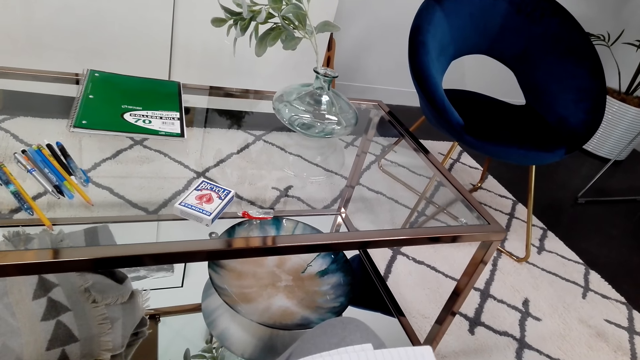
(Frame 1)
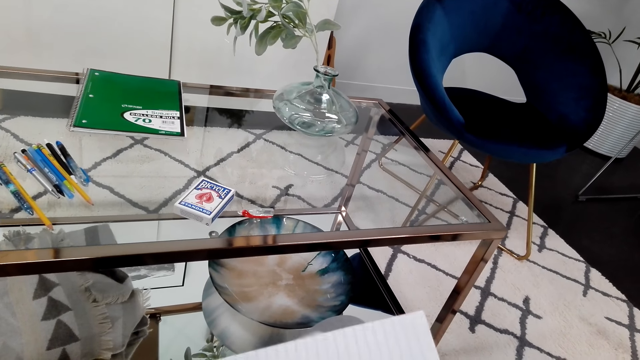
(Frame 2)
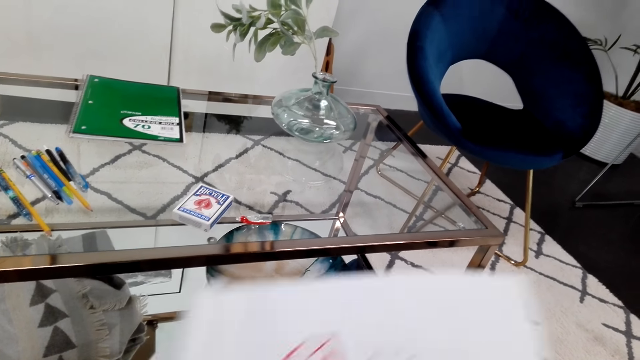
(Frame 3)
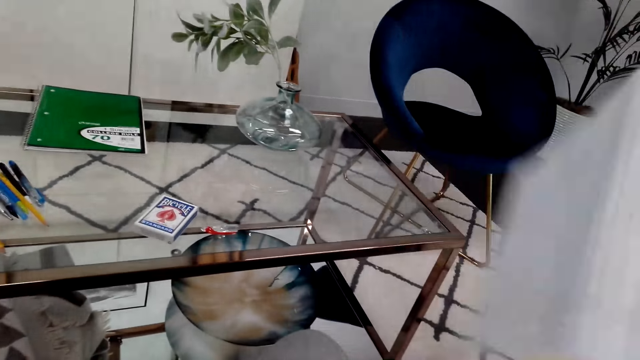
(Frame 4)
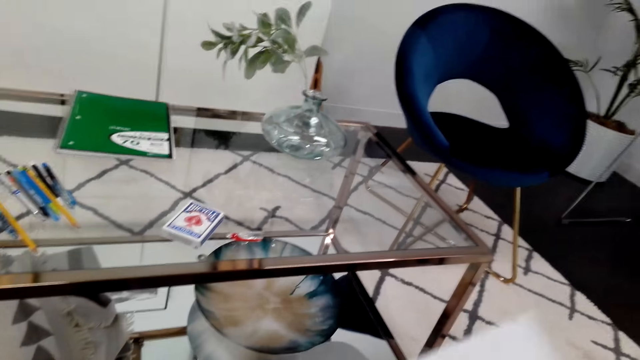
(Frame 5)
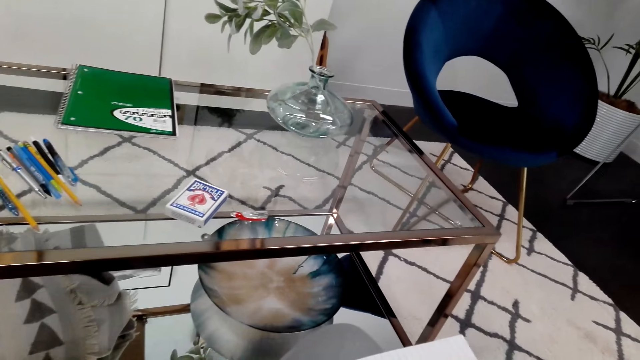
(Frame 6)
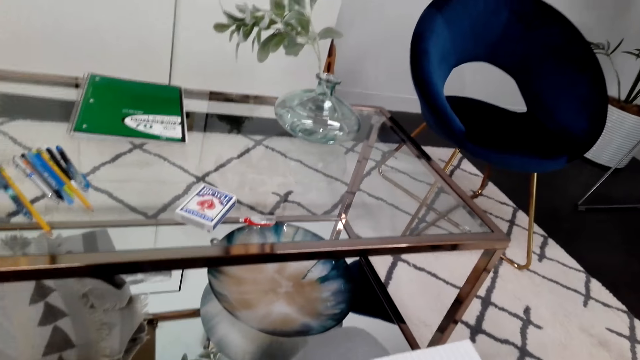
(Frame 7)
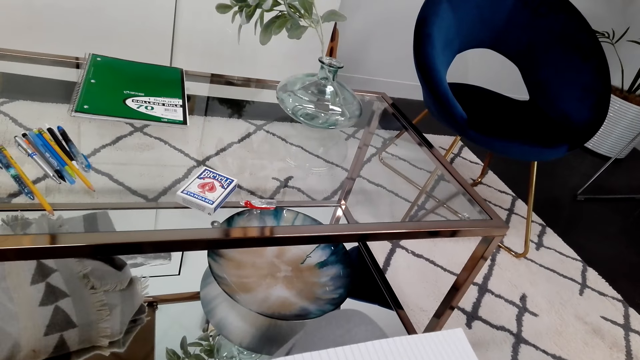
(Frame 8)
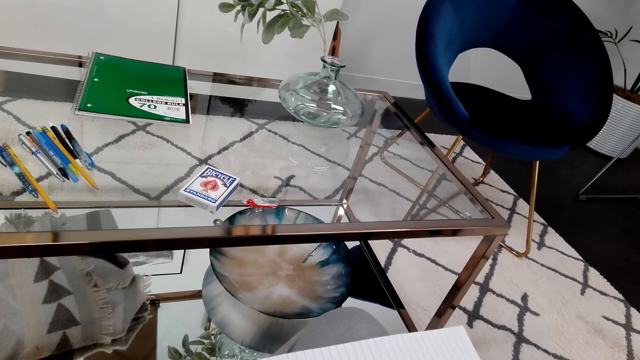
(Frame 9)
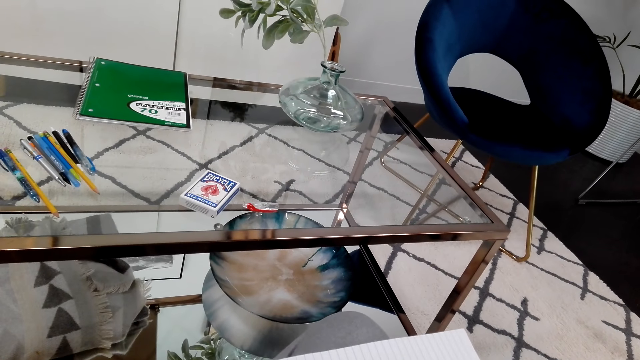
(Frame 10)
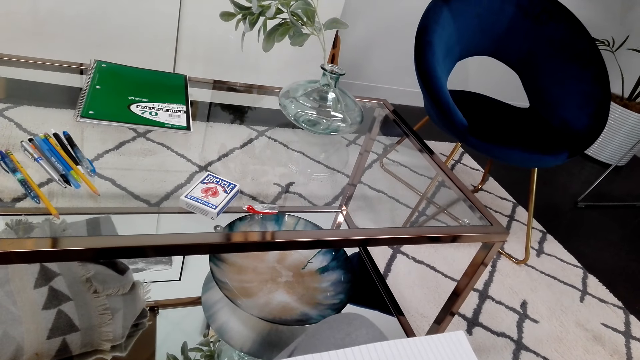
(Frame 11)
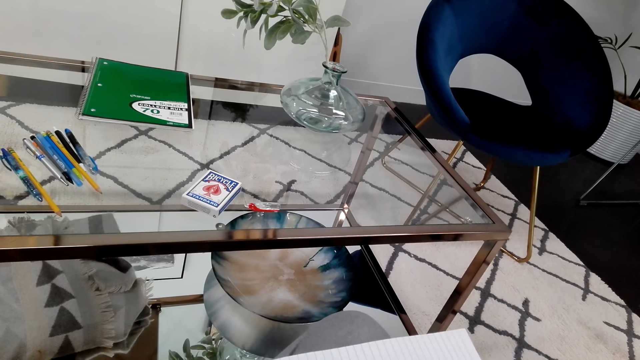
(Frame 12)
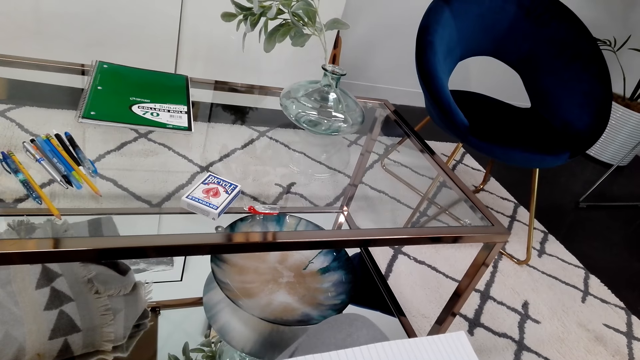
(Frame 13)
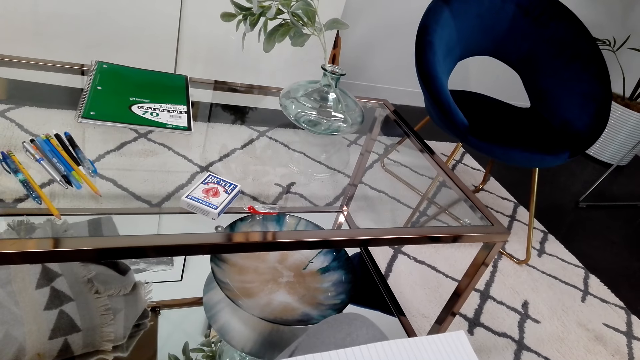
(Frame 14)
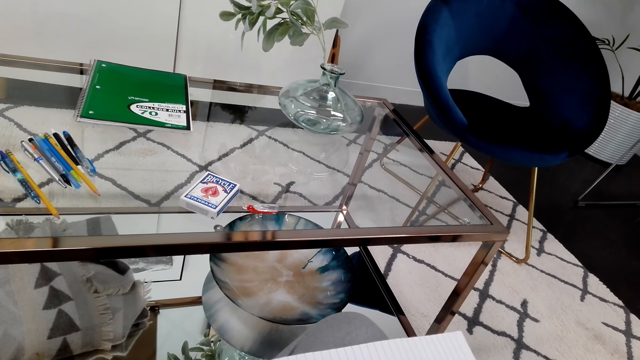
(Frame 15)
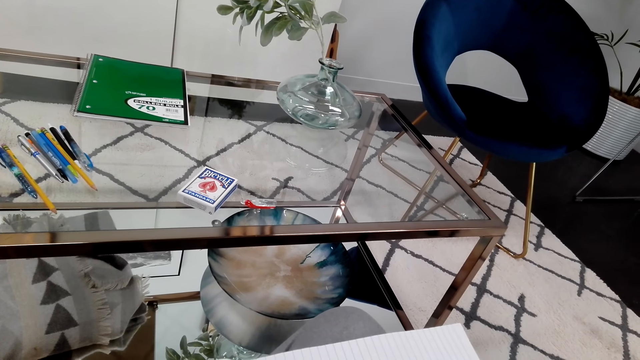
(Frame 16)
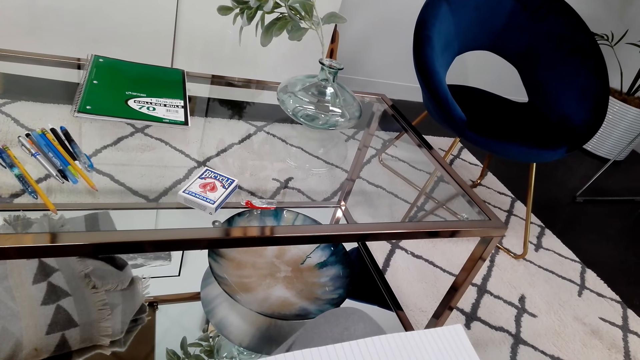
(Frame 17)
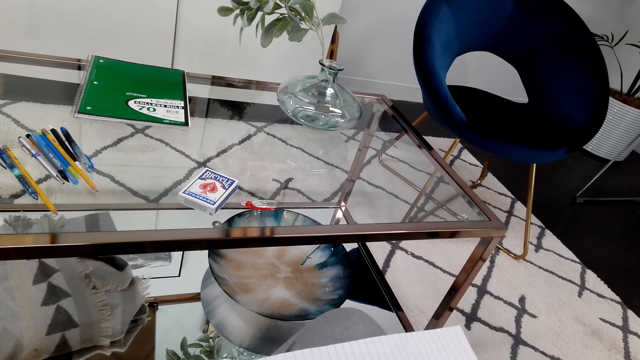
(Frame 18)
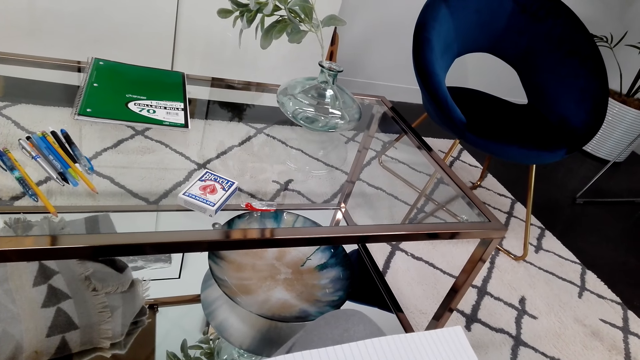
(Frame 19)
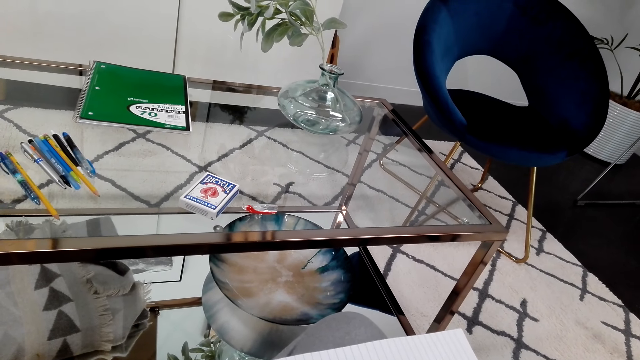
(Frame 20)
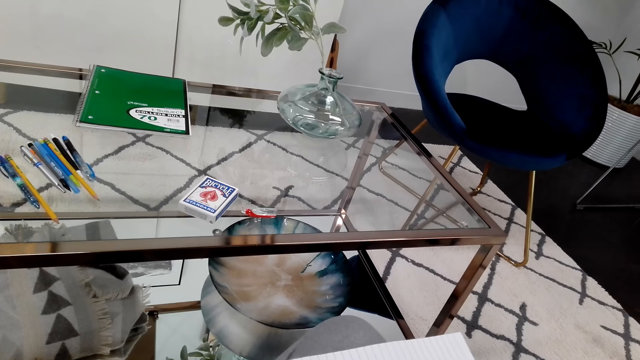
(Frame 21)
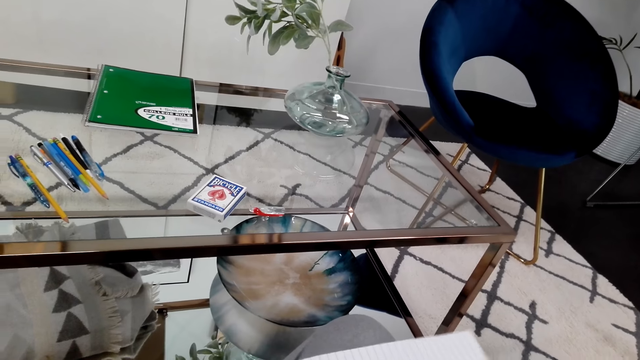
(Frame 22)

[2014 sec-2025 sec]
The camera wearer lifts the book. They write on the book. They stare around.

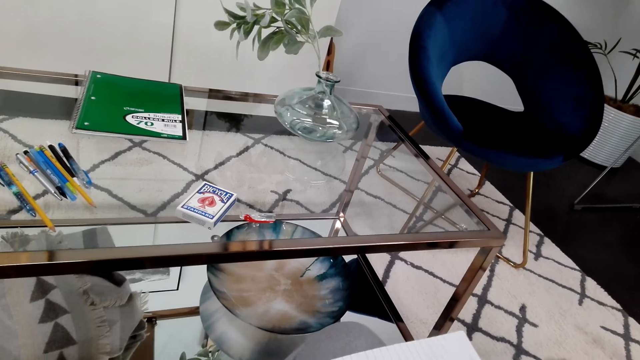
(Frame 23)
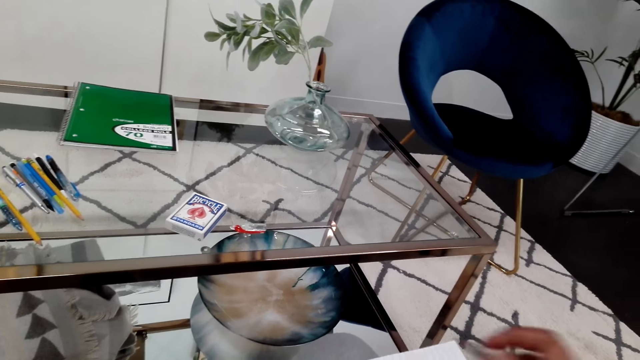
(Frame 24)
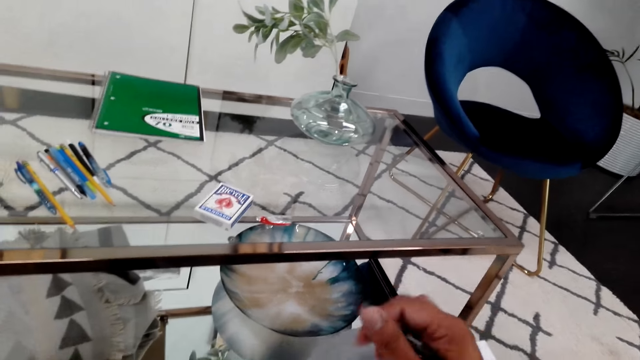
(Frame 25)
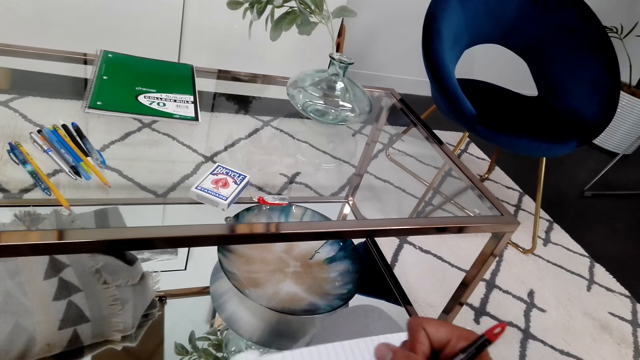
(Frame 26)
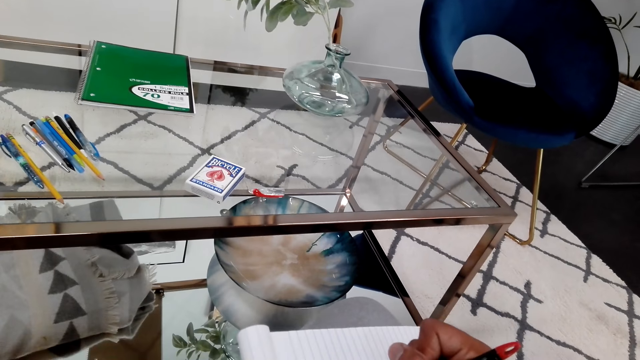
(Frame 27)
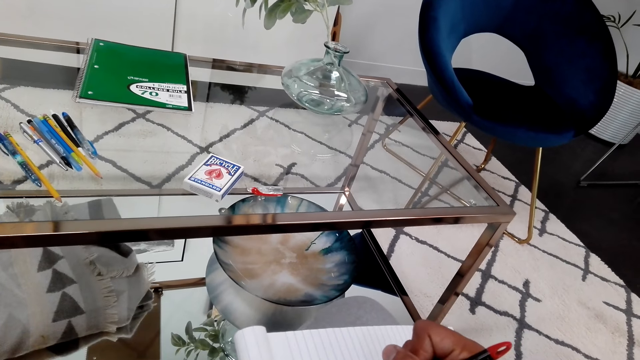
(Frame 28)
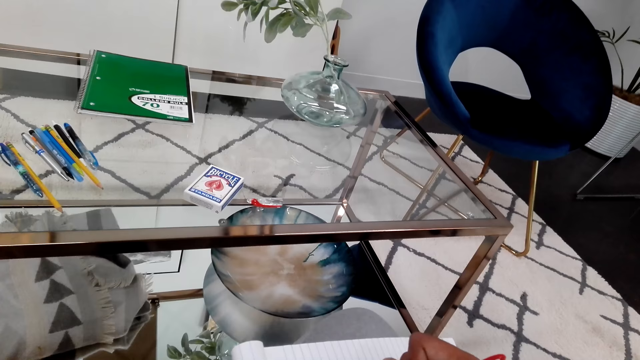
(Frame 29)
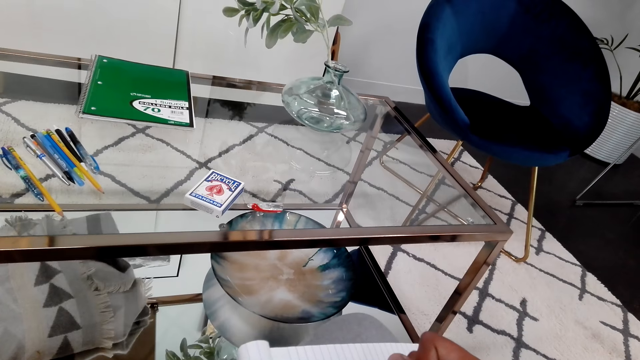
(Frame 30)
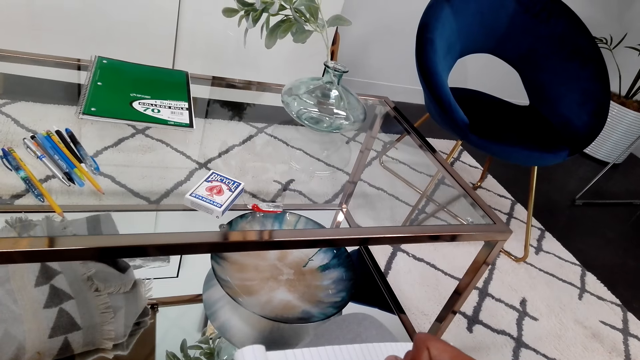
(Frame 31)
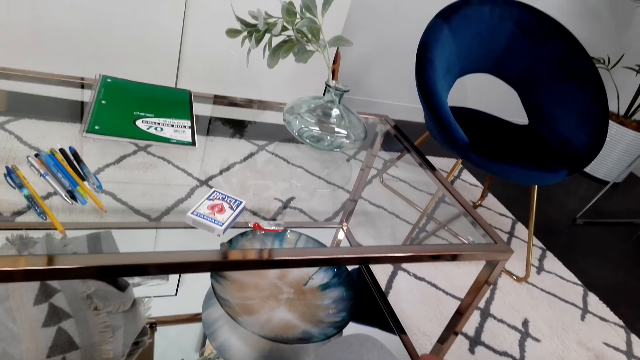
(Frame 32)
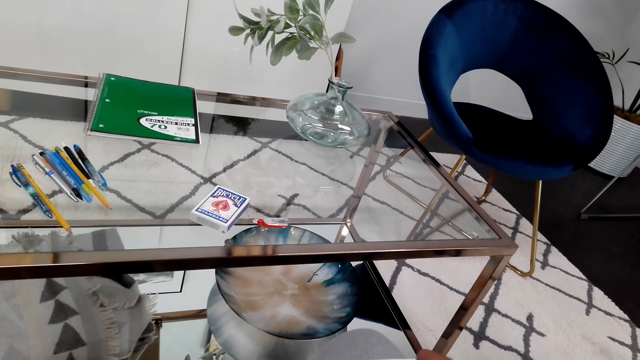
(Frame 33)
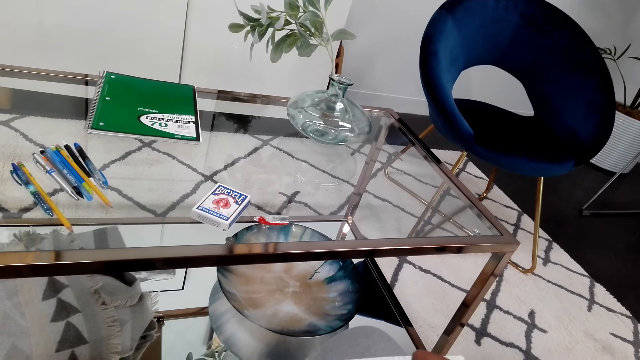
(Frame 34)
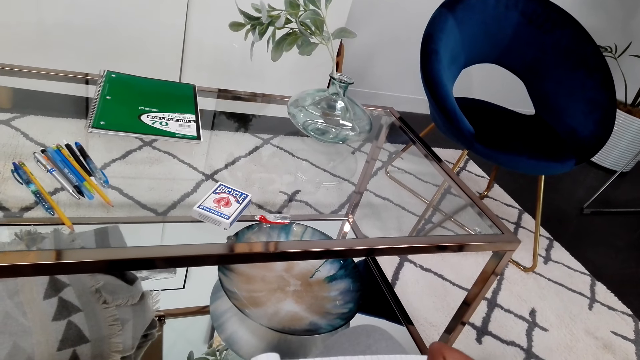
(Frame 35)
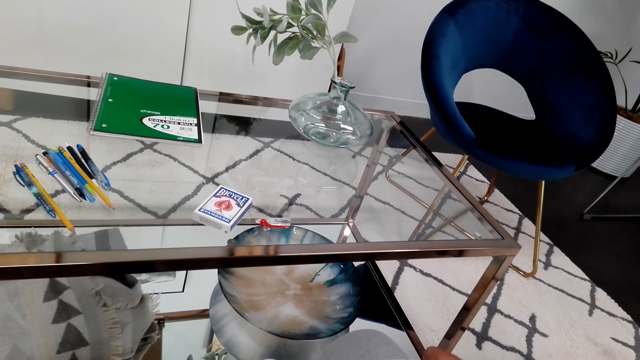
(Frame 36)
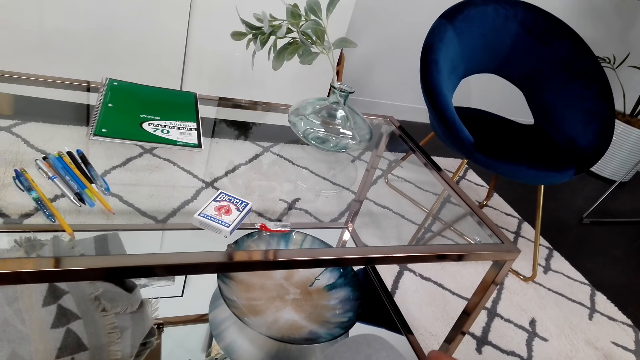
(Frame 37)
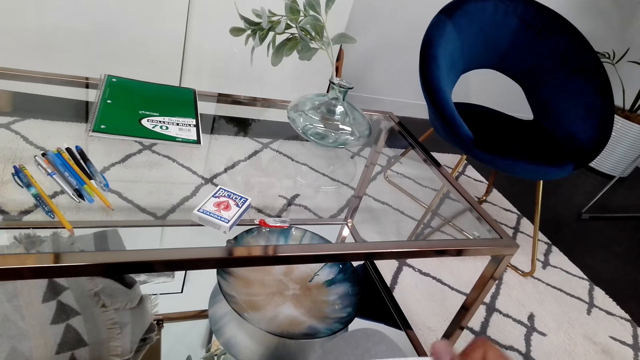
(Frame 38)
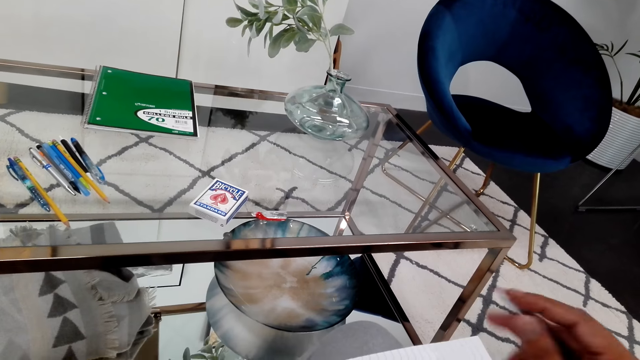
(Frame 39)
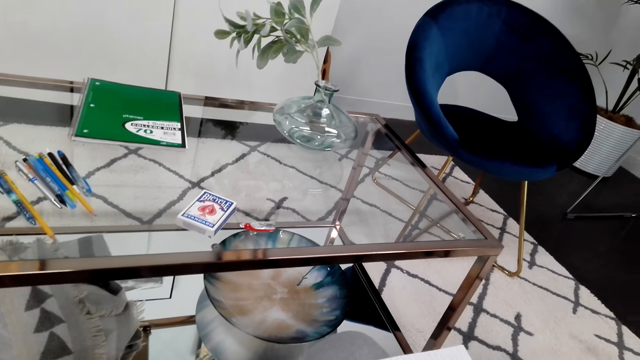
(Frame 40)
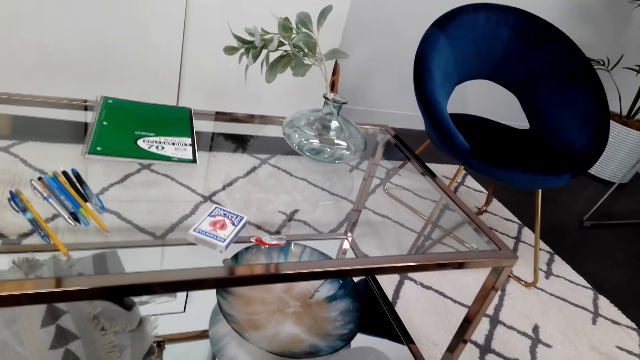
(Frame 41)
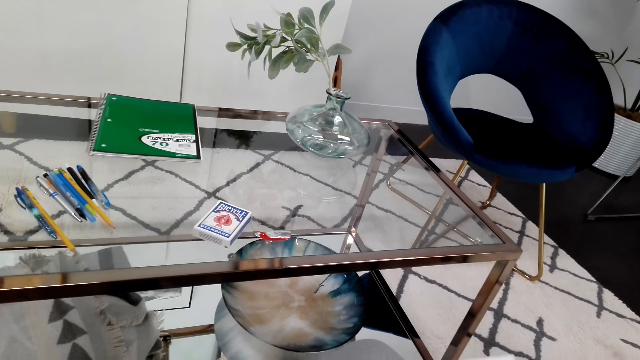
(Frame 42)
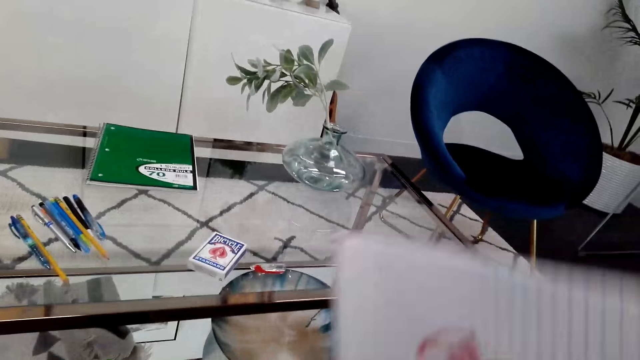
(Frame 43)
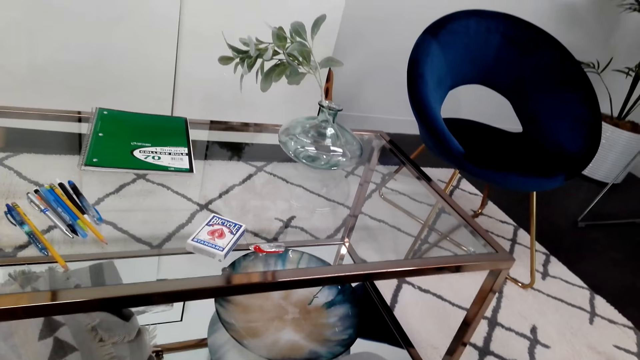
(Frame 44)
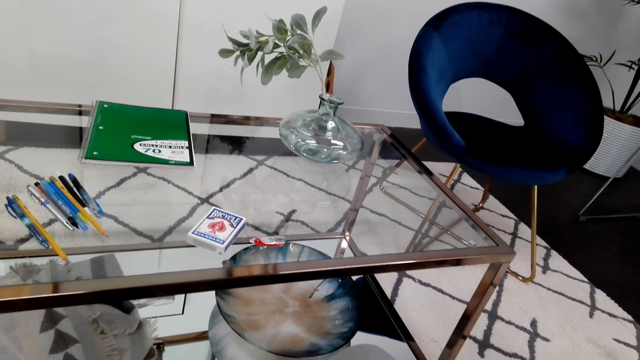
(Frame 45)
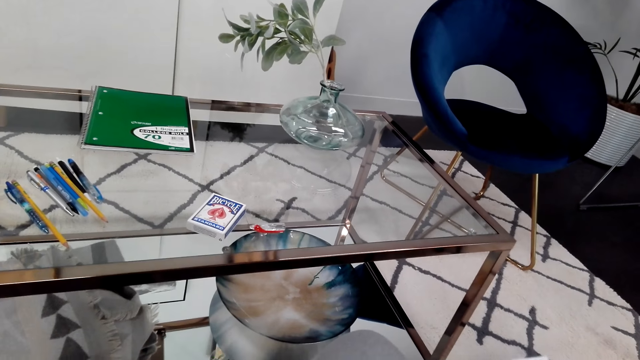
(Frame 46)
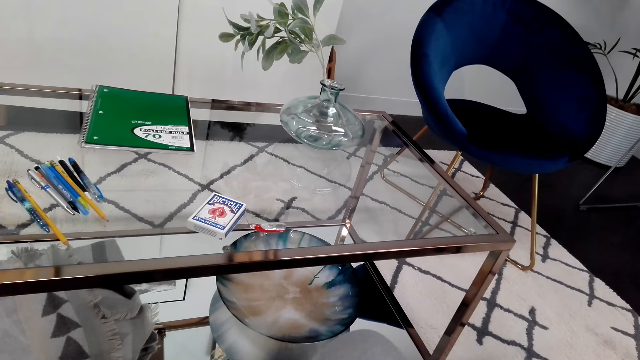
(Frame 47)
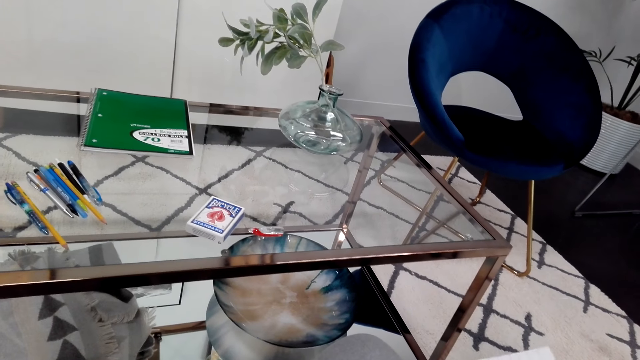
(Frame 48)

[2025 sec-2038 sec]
The camera wearer writes on the book. They stare around.
